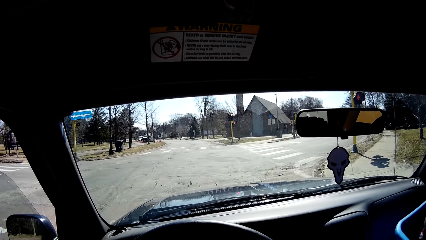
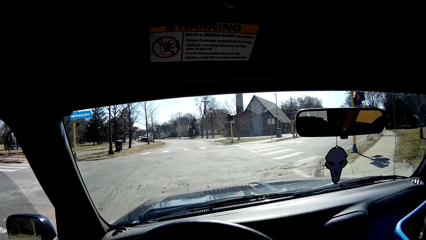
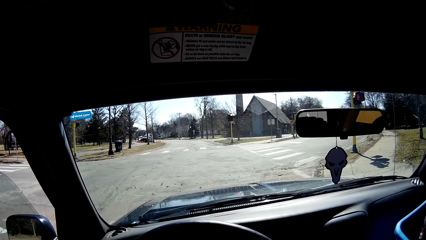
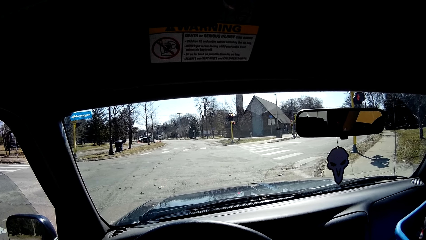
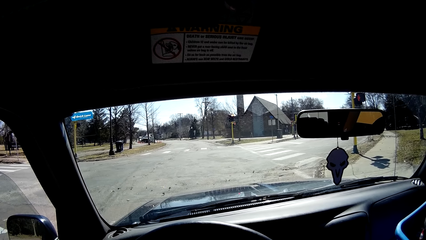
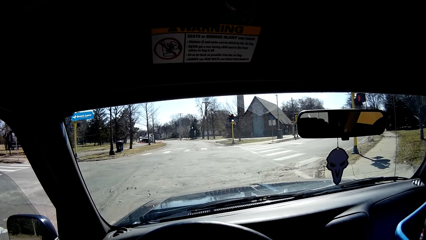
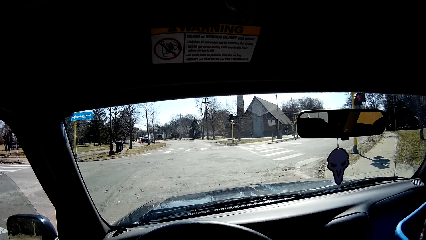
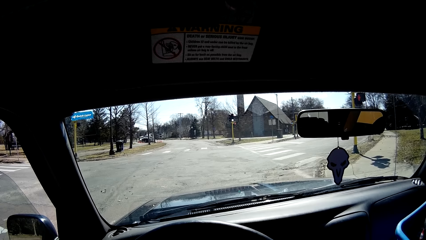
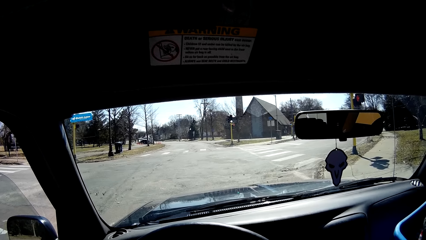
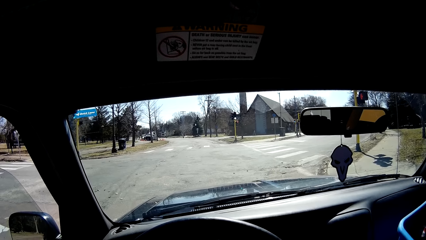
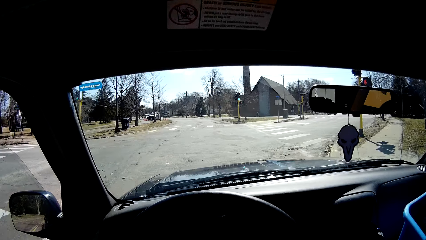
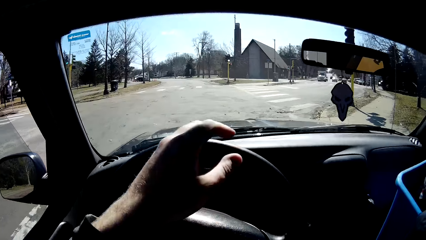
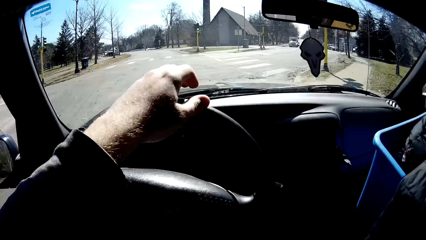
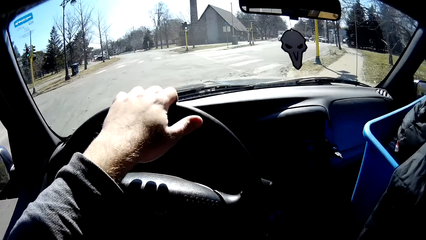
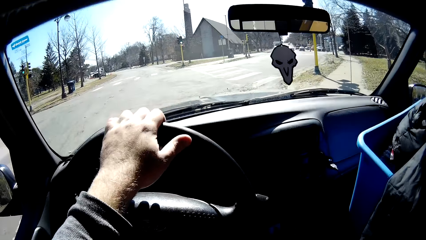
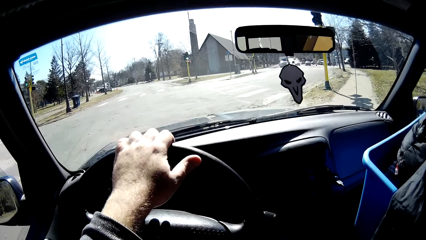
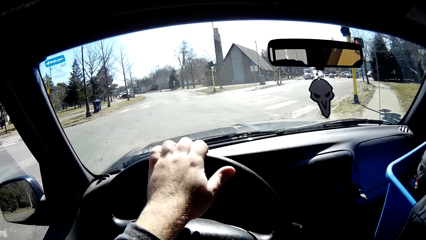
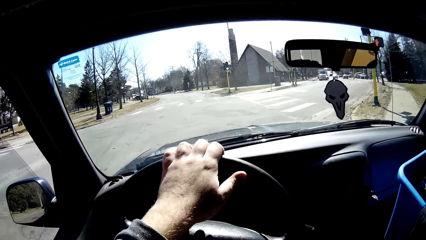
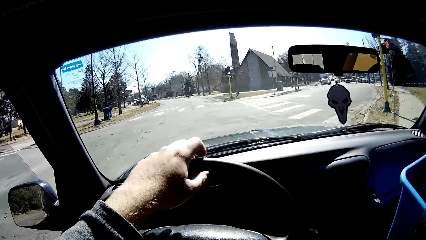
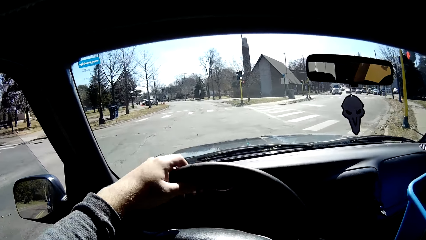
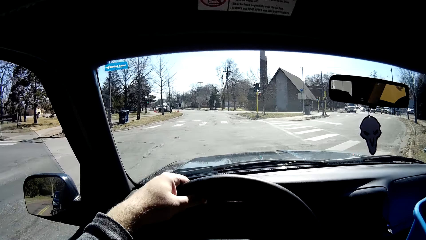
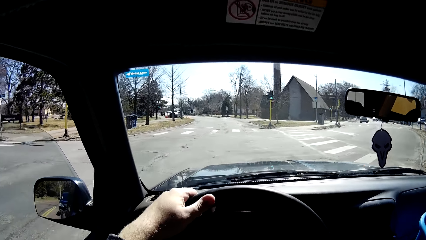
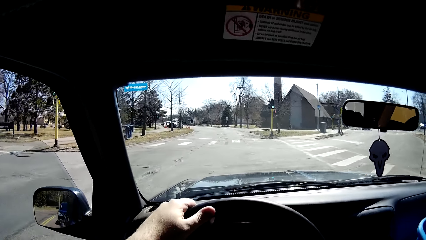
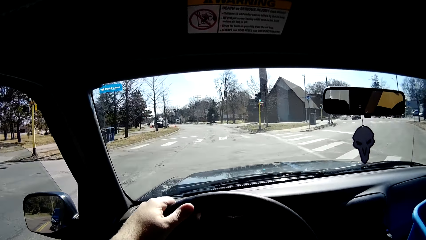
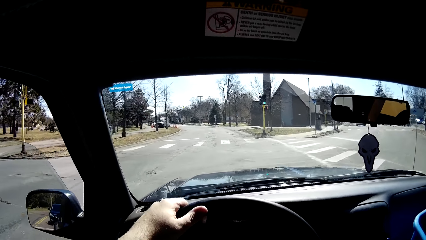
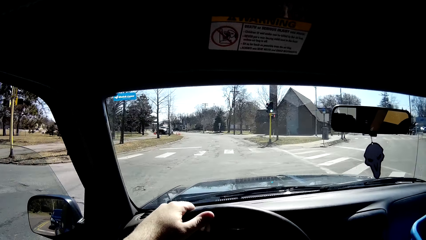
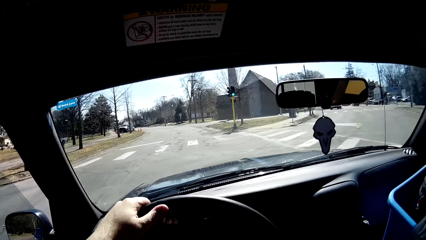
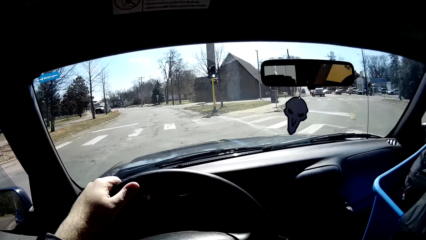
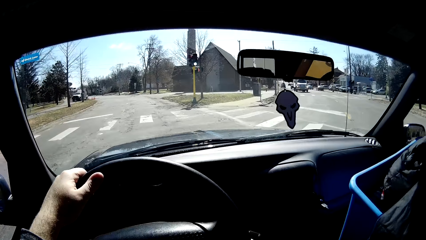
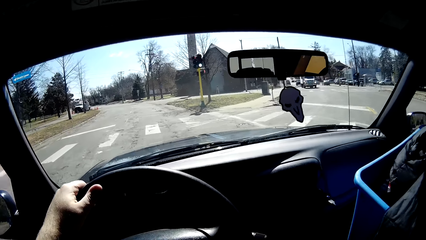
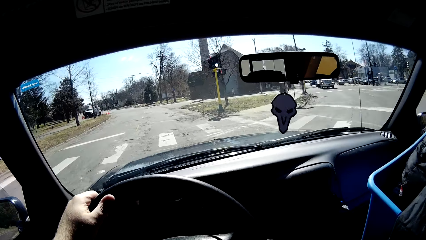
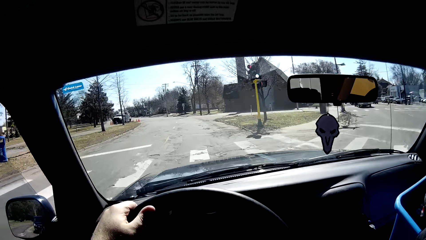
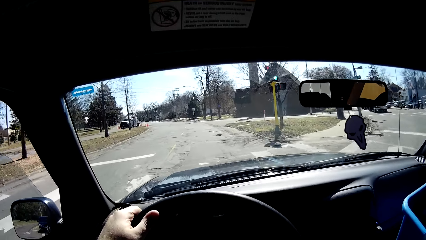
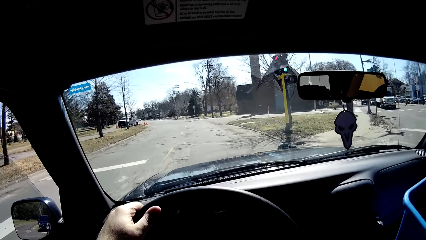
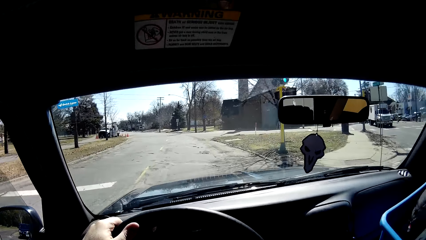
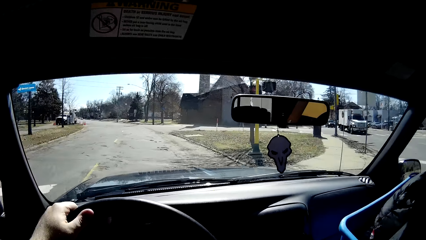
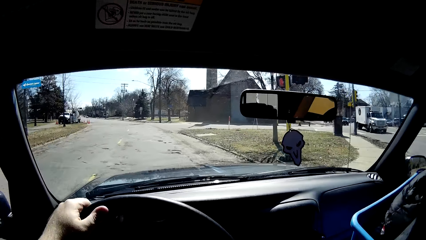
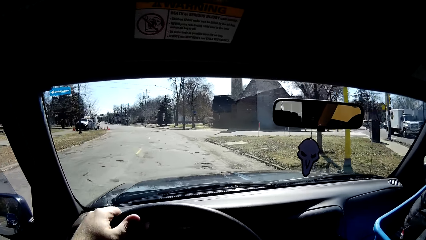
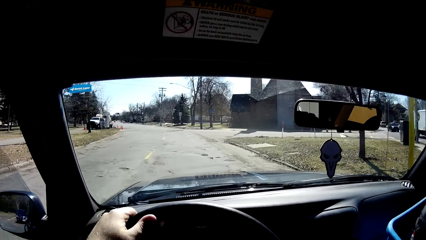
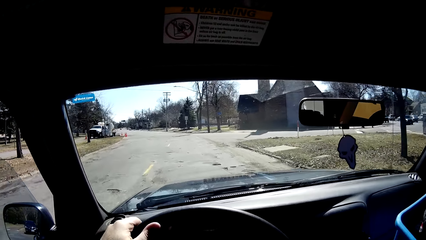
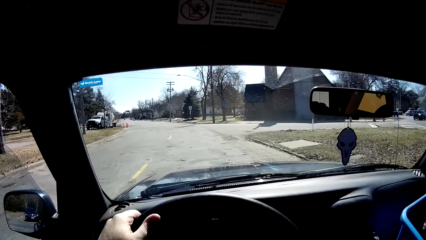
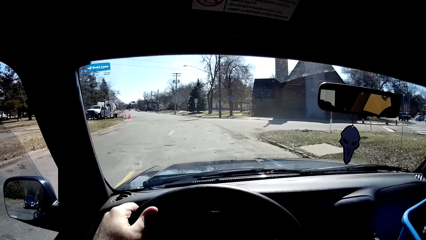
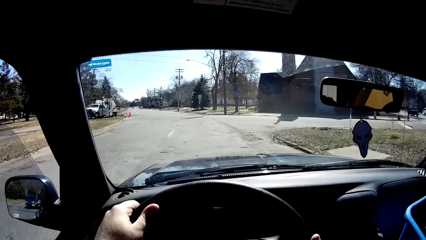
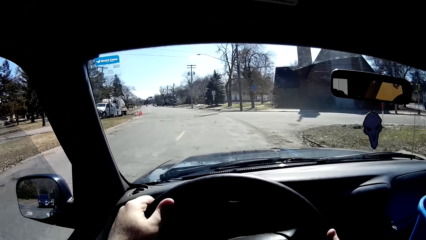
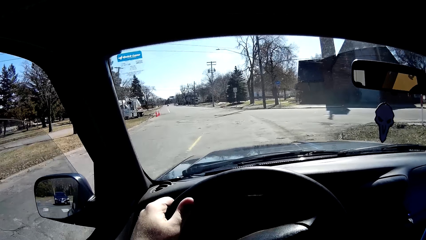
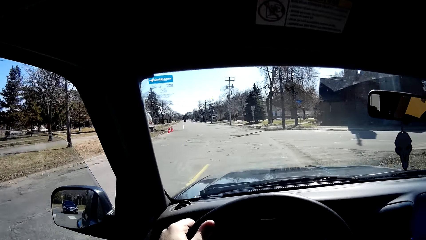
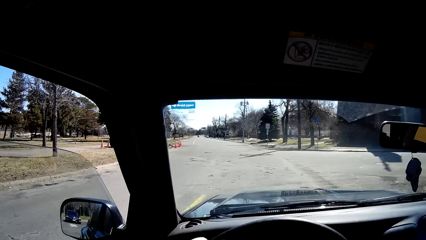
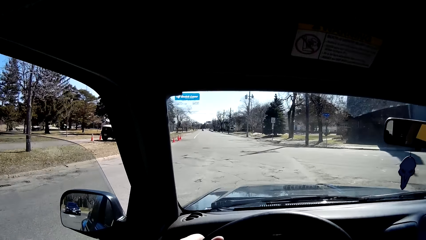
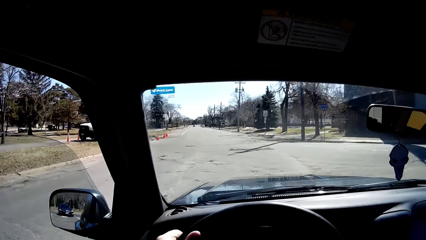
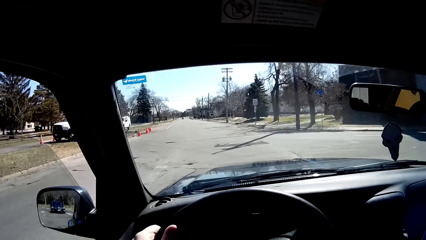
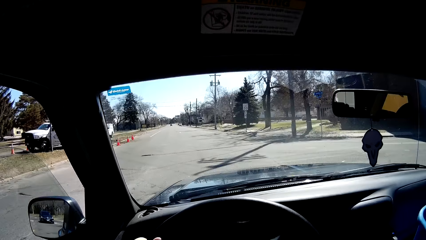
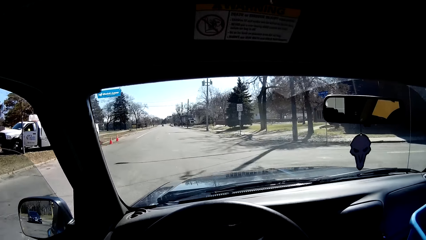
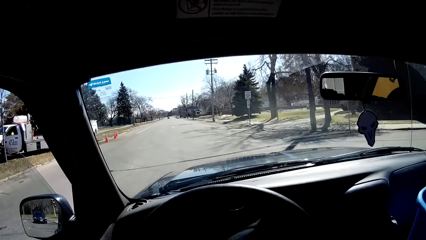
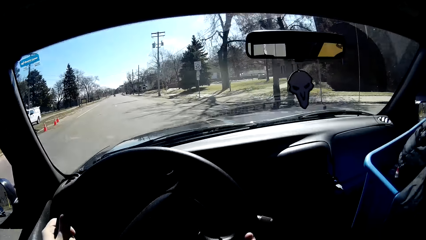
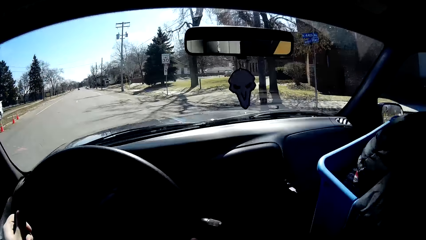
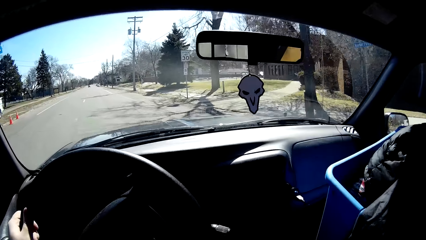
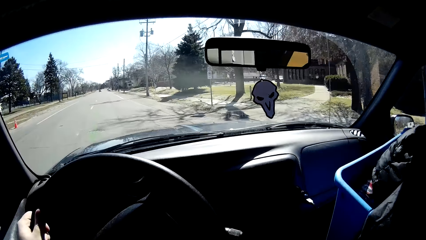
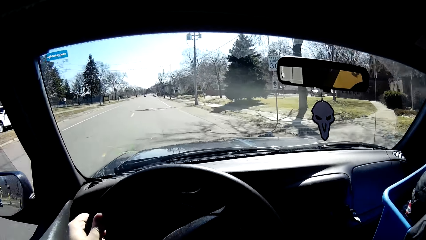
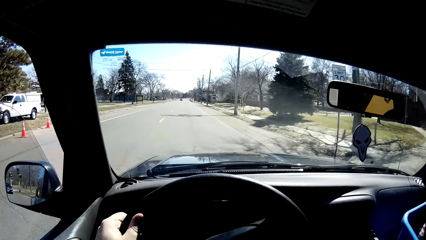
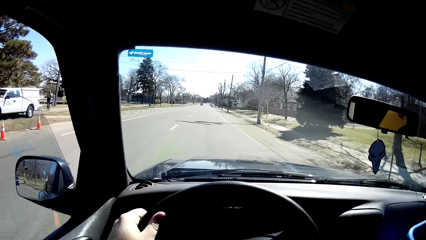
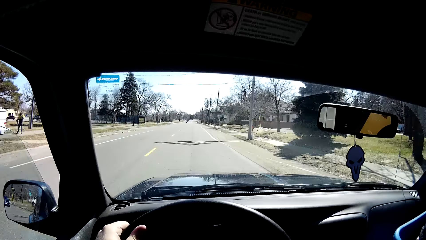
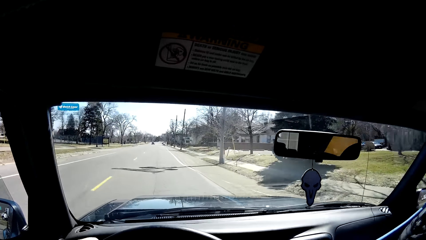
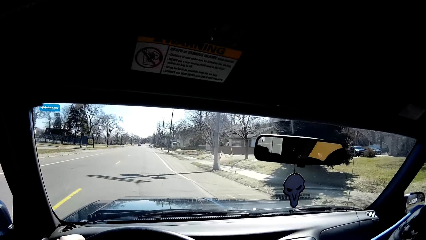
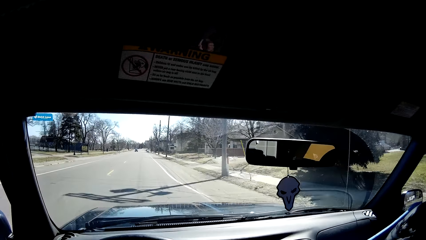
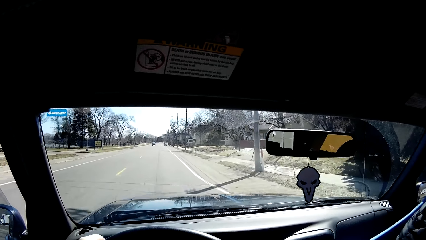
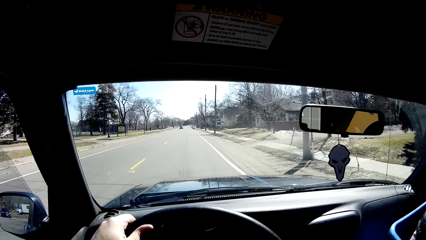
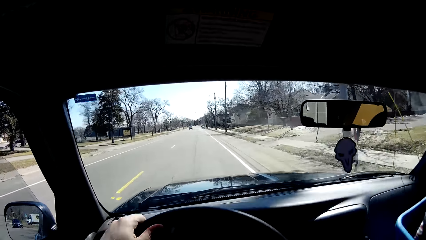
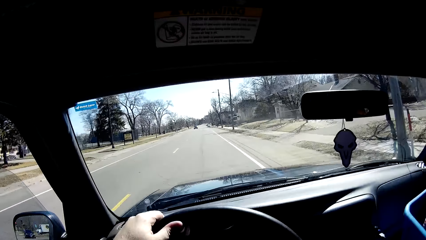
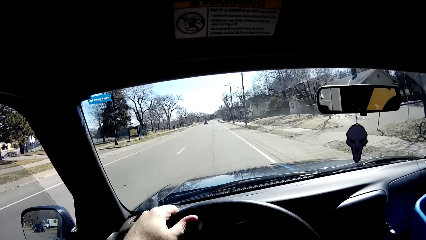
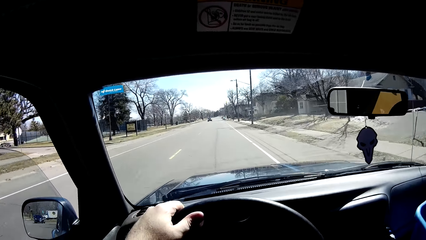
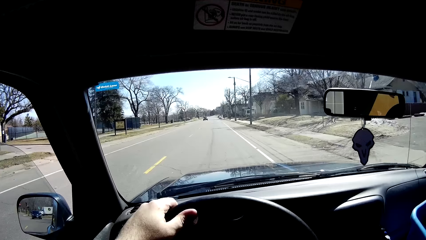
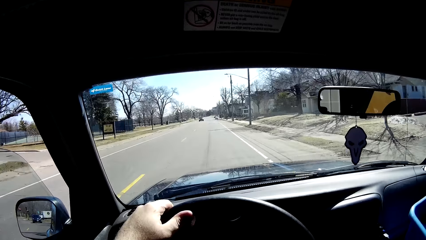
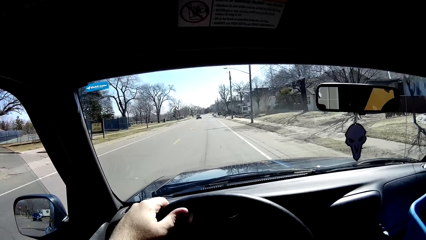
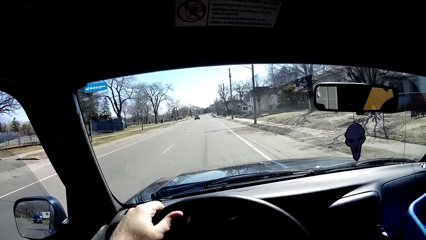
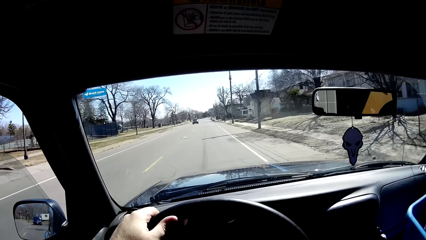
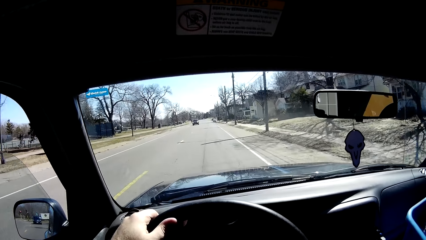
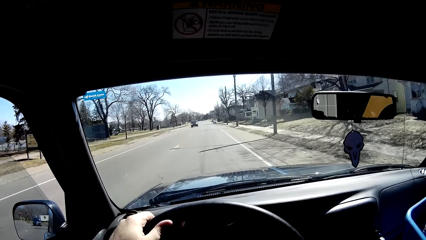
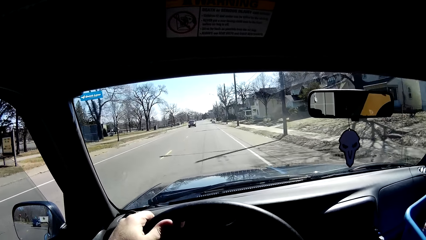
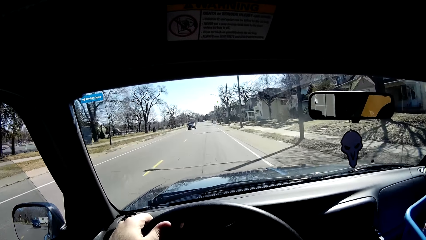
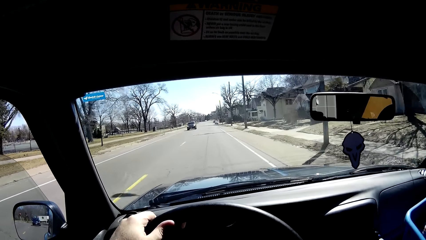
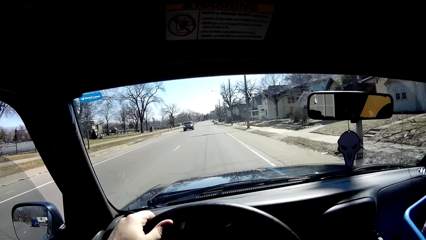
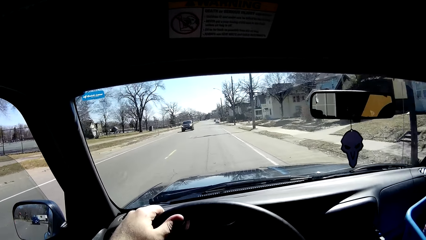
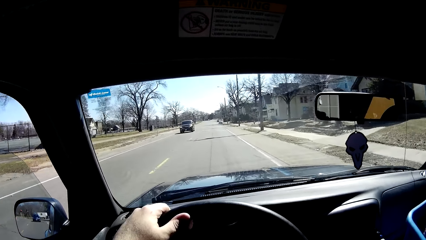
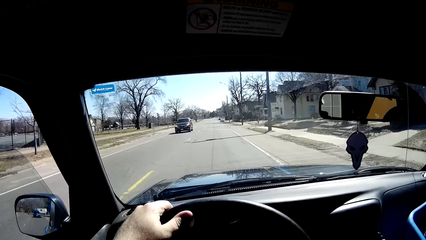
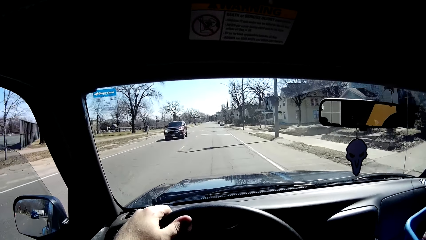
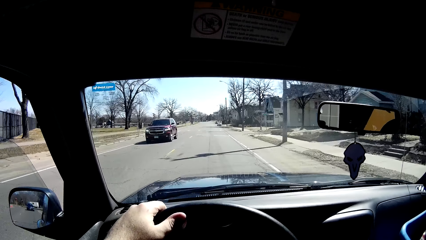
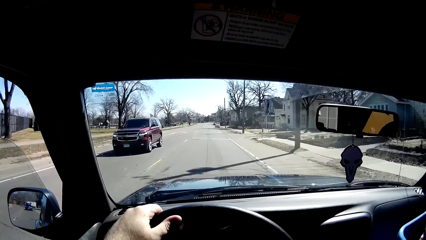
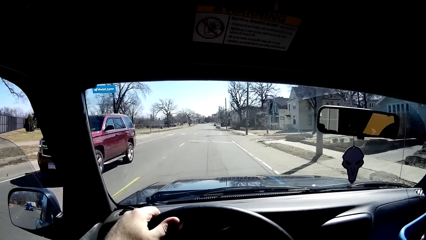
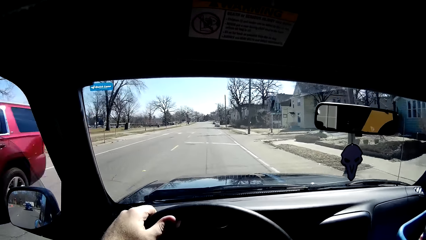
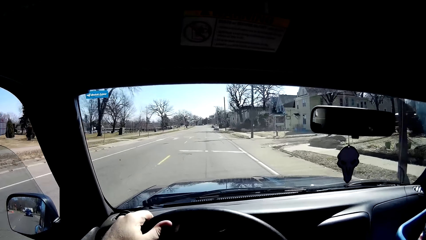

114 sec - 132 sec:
The camera wearer drives a car on the tarmac road.
